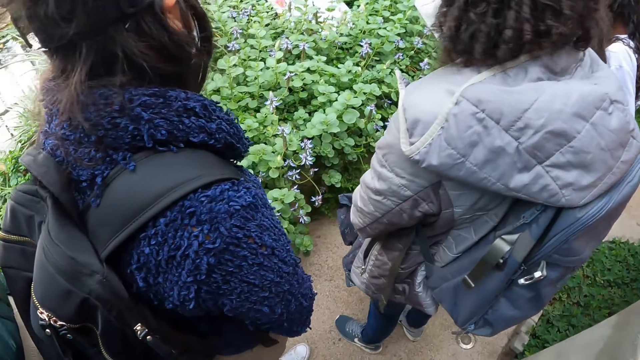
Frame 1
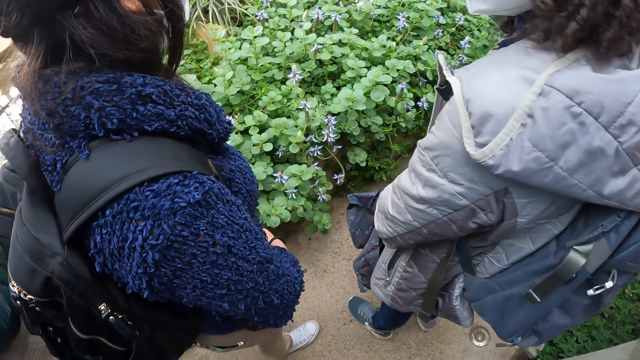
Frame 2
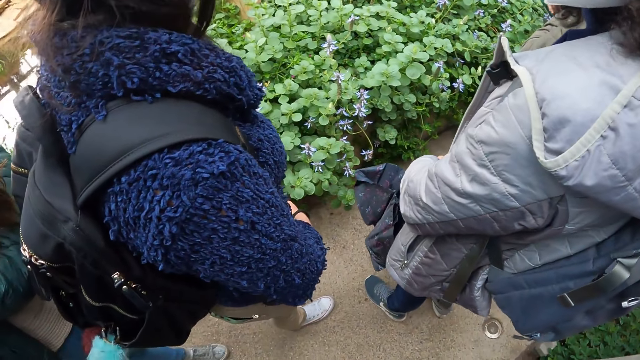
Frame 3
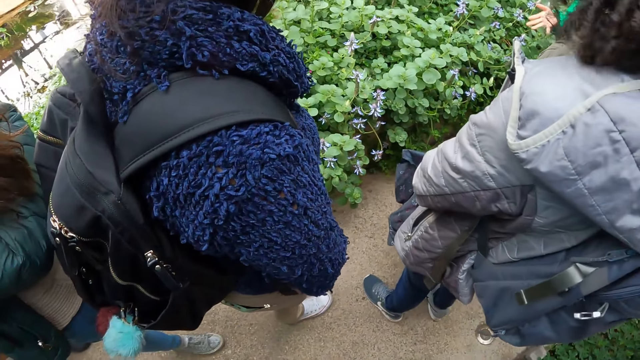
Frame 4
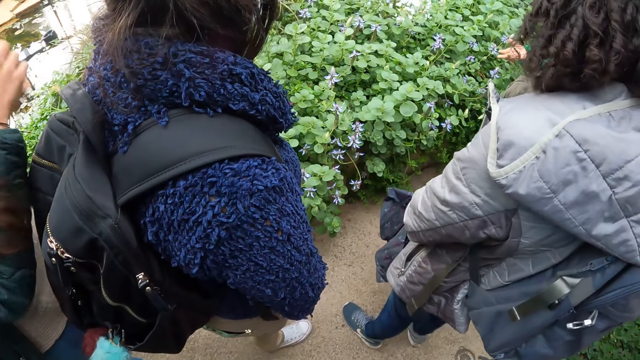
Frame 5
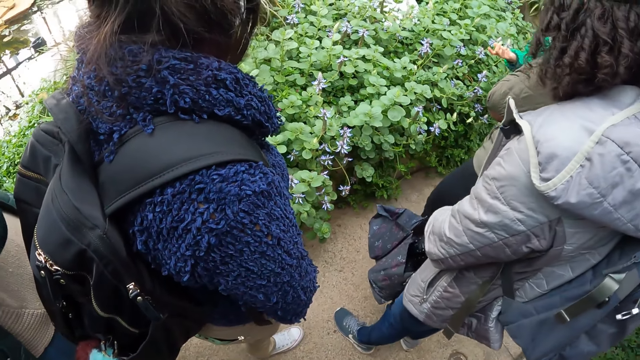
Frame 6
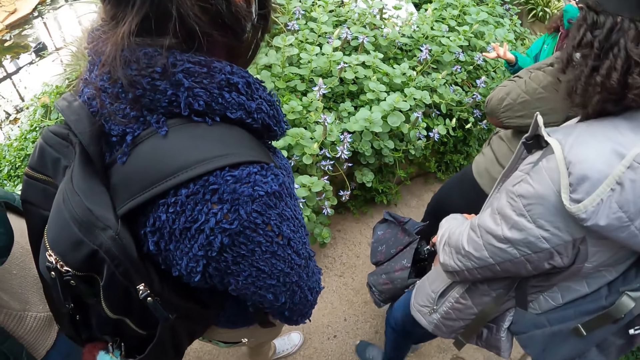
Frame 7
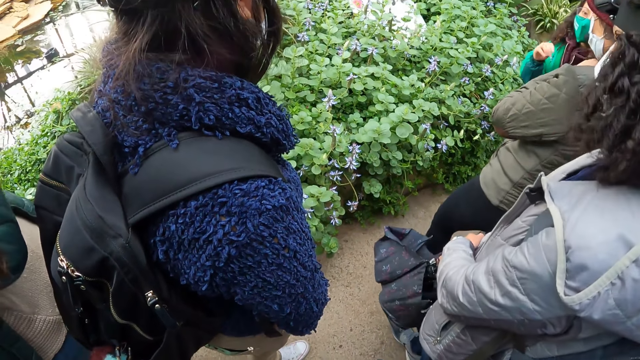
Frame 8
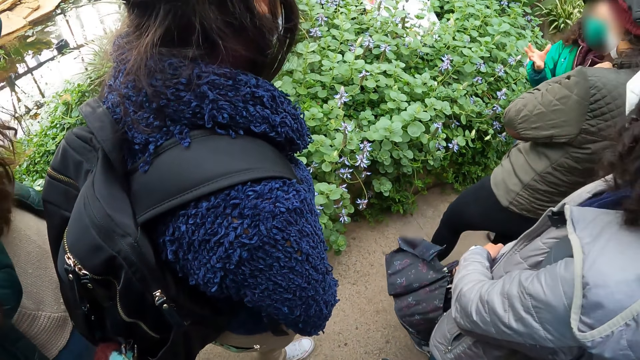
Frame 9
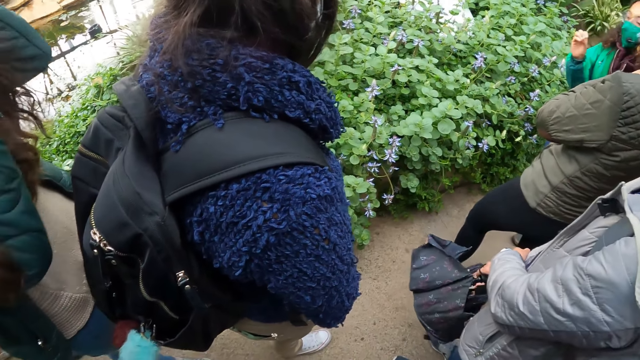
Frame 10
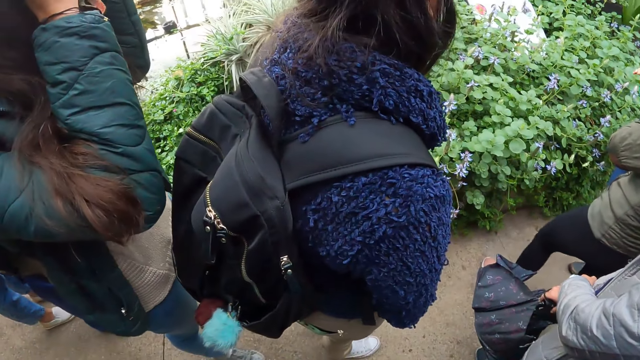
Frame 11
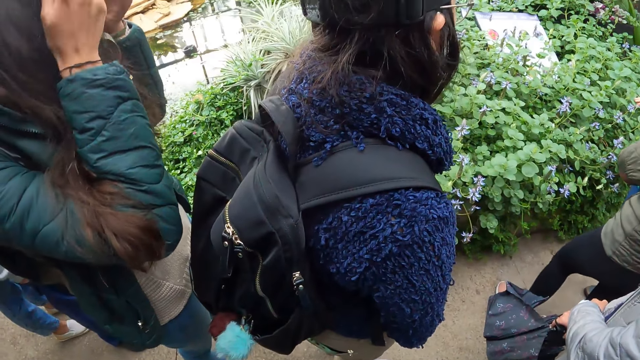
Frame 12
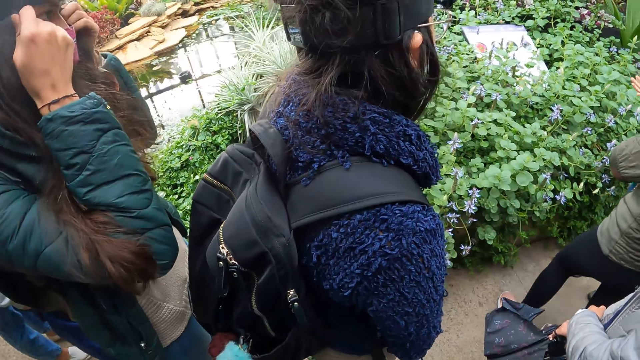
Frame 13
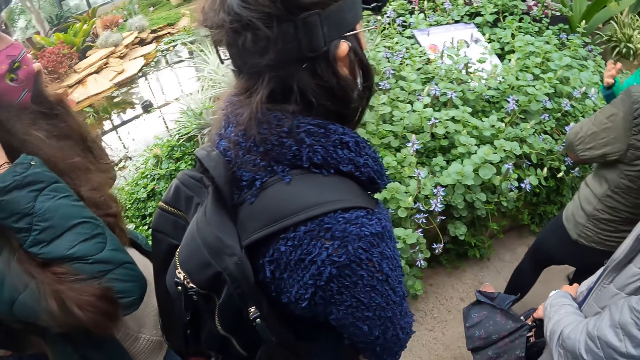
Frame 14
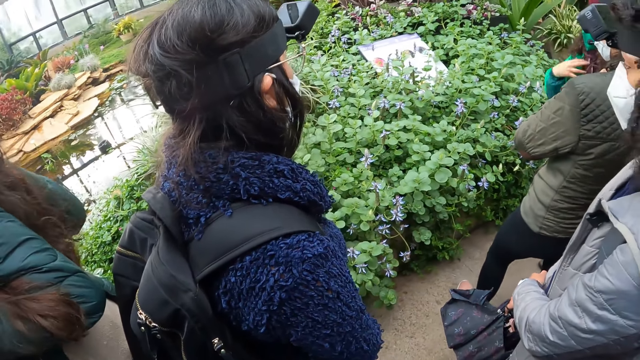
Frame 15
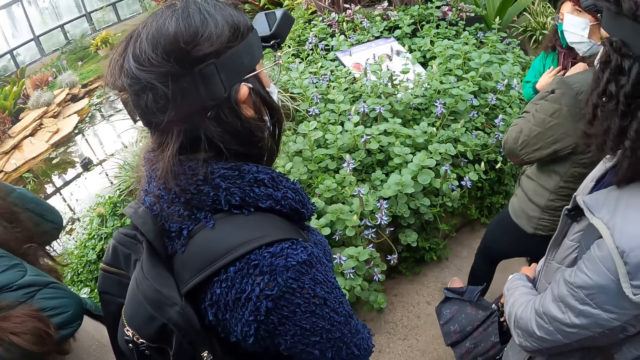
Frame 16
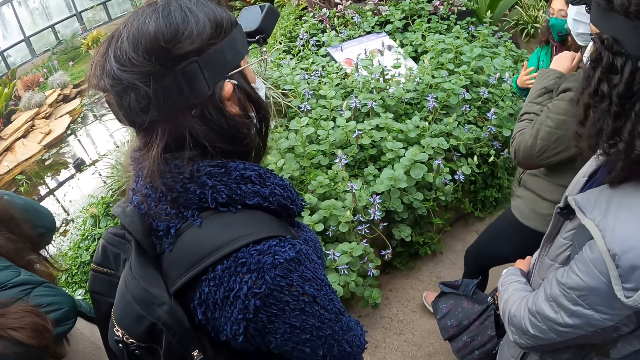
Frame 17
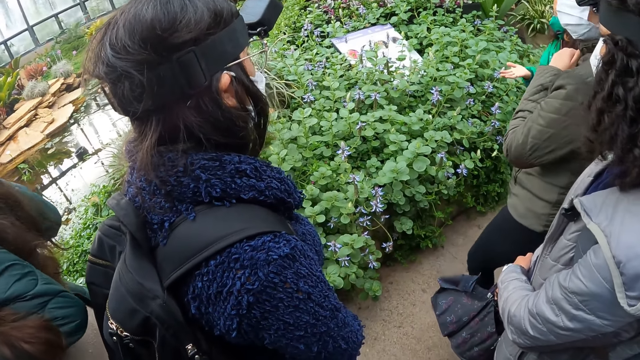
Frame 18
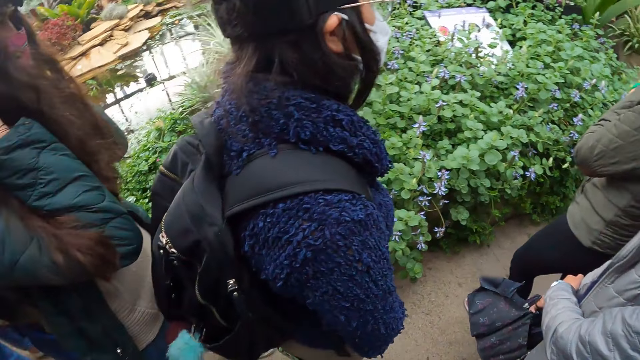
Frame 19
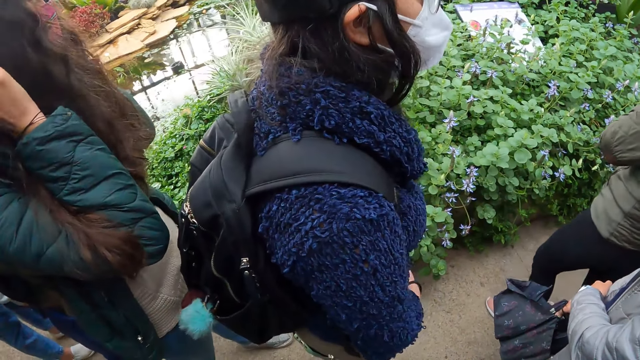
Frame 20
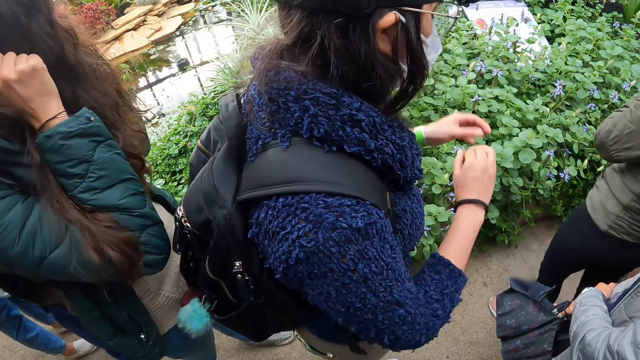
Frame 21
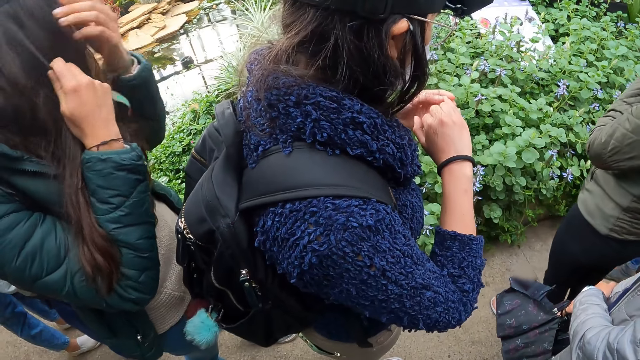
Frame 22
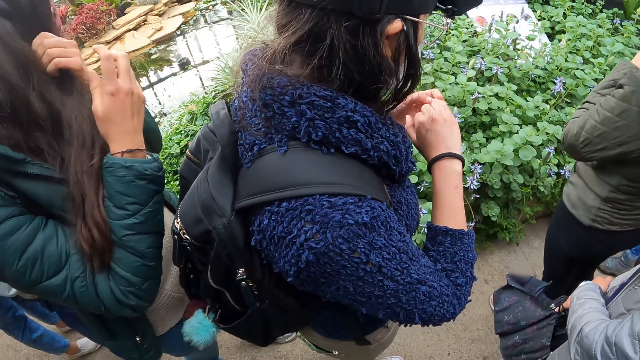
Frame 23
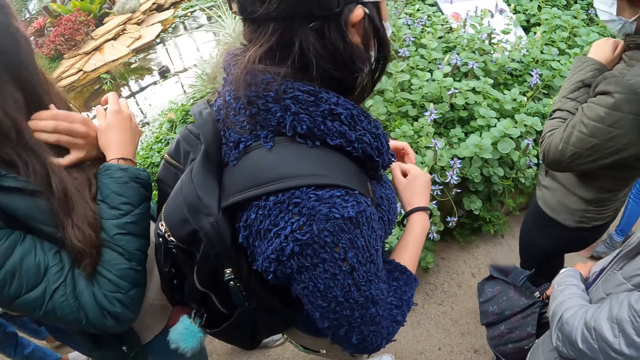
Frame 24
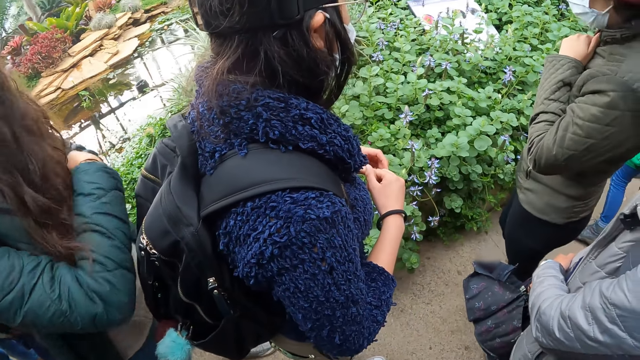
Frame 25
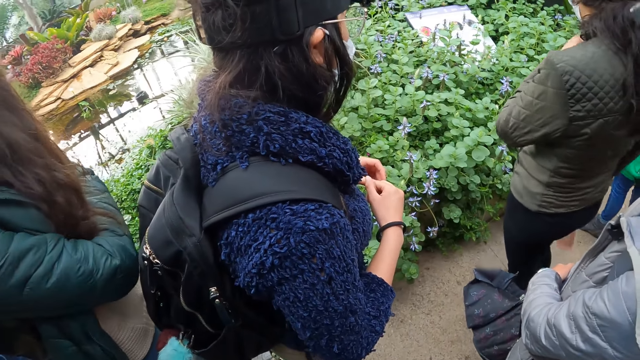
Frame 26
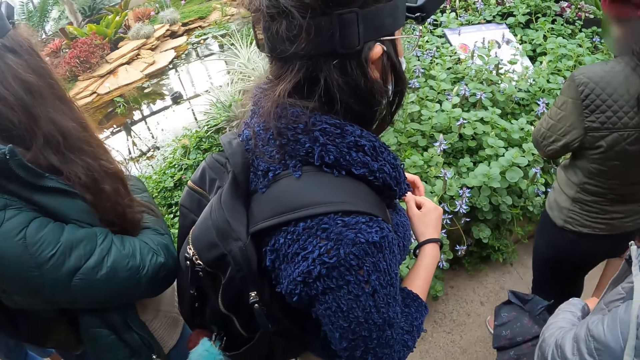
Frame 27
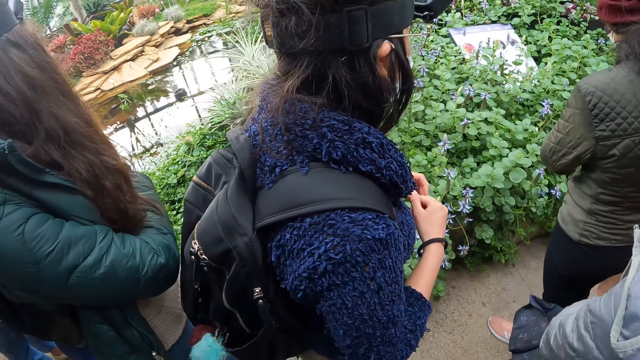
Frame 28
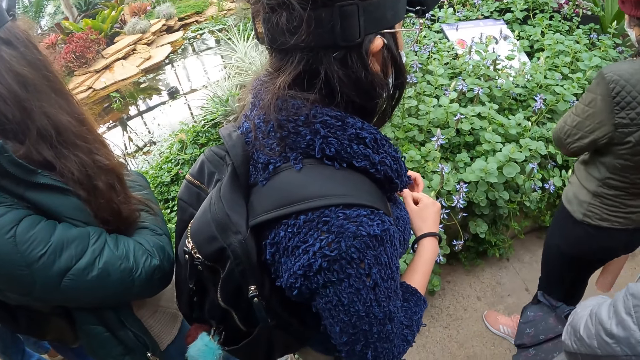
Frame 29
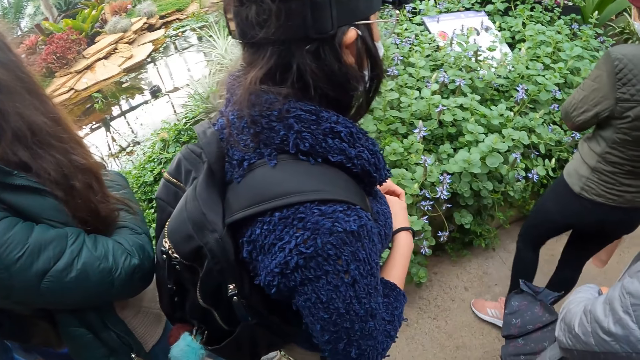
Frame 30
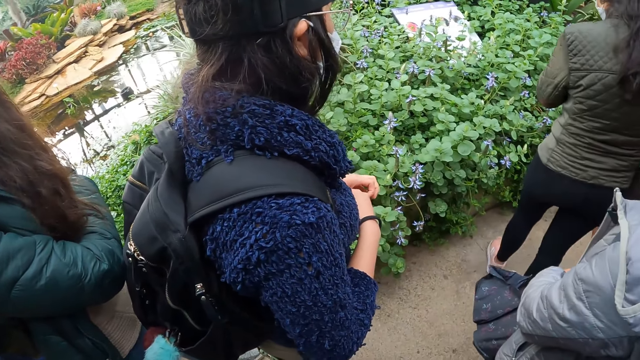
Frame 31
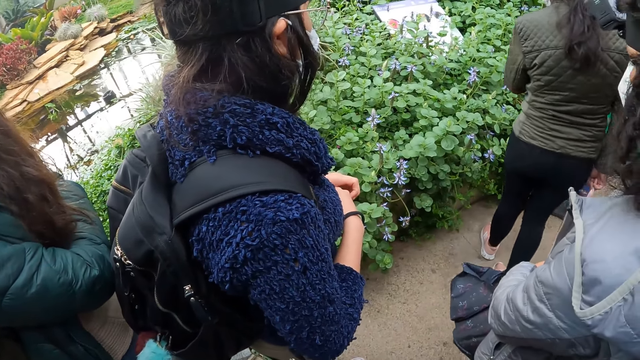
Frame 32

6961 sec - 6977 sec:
The camera wearer looks at the plant. A docent talks with gestures. The camera wearer looks at the plants.

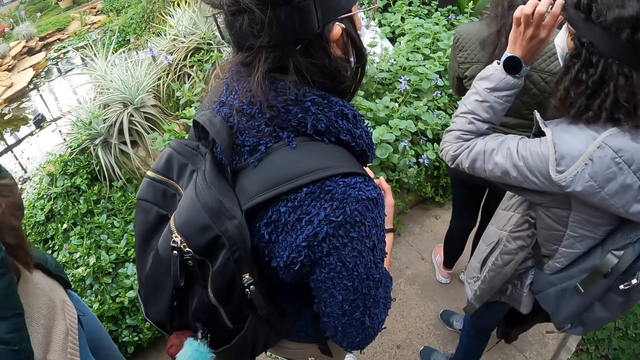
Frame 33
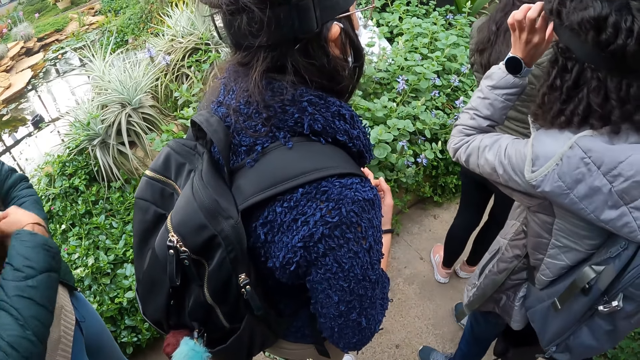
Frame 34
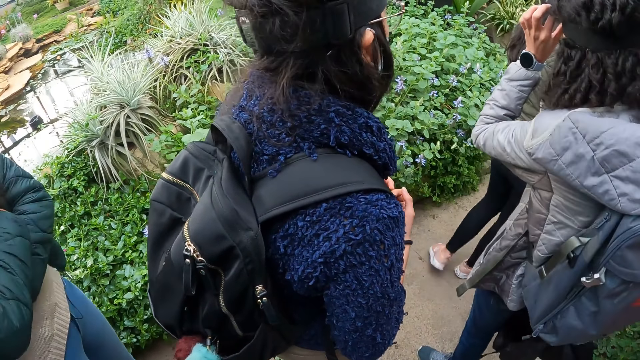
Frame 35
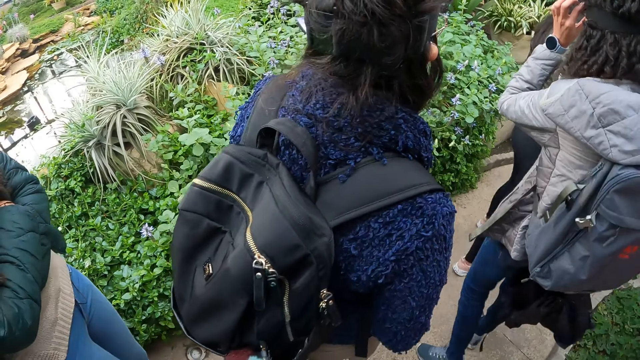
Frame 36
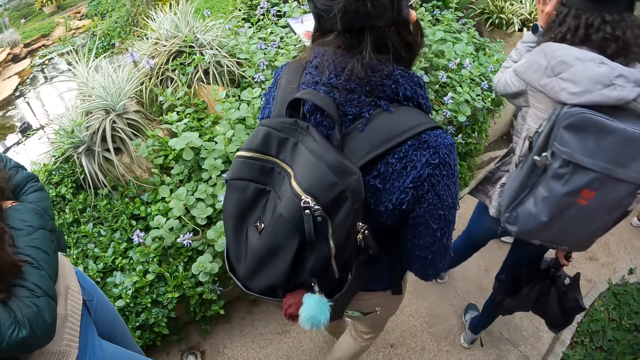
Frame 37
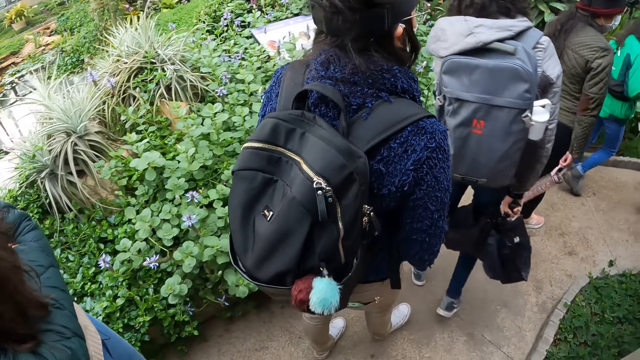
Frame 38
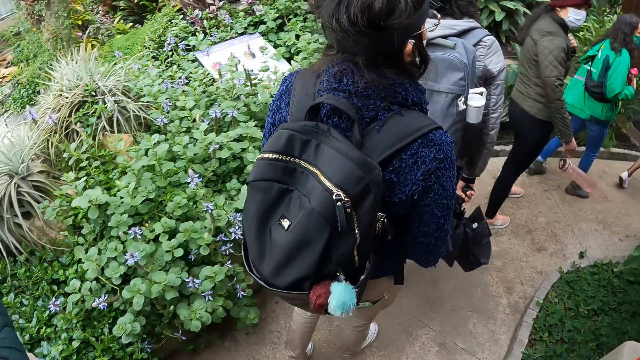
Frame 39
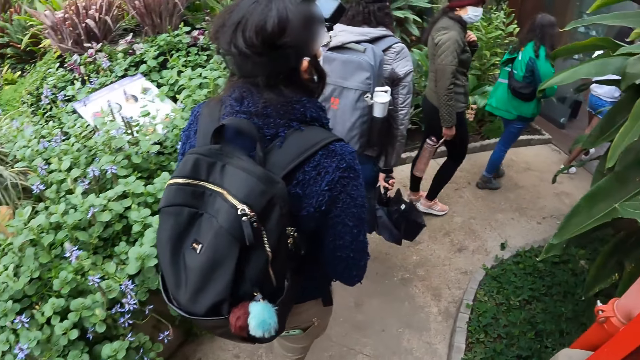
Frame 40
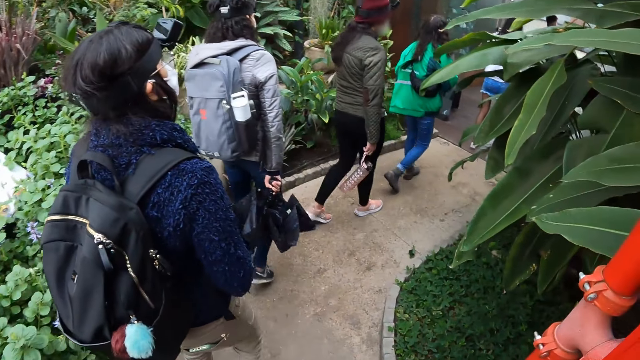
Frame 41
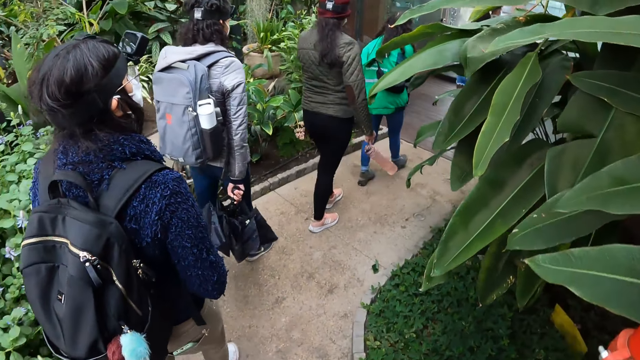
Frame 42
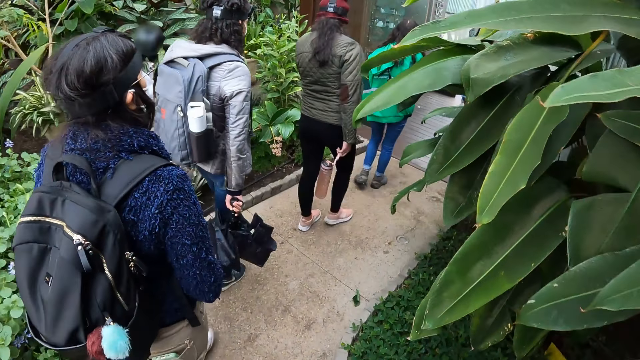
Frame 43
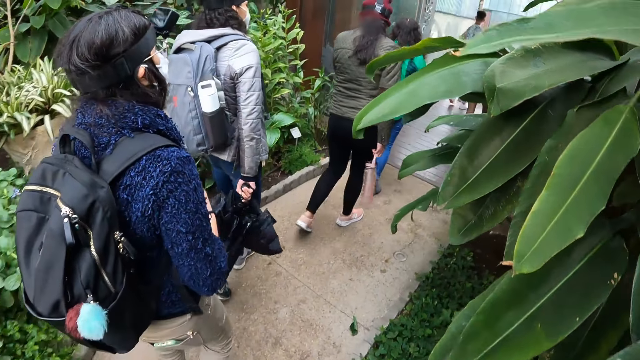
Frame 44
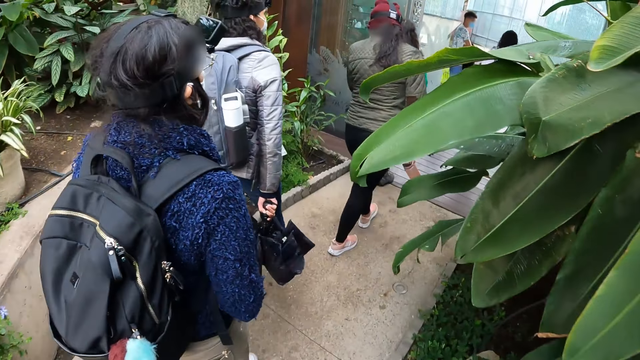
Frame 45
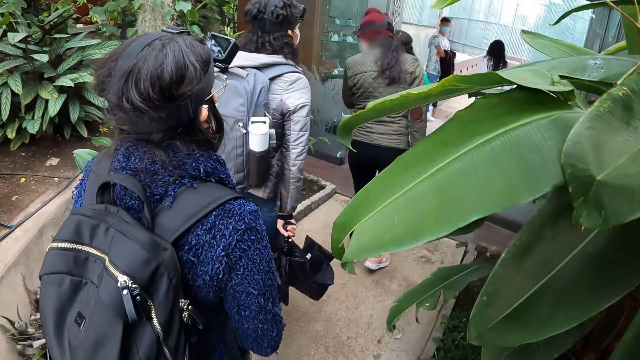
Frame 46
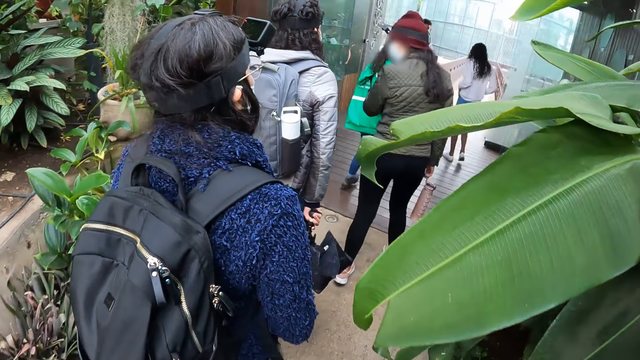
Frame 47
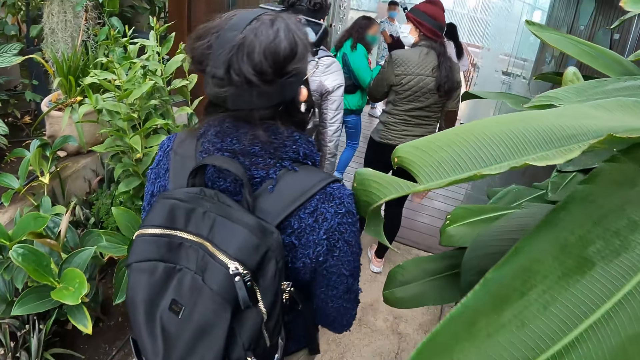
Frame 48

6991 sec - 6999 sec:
The camera wearer walks on the path.
